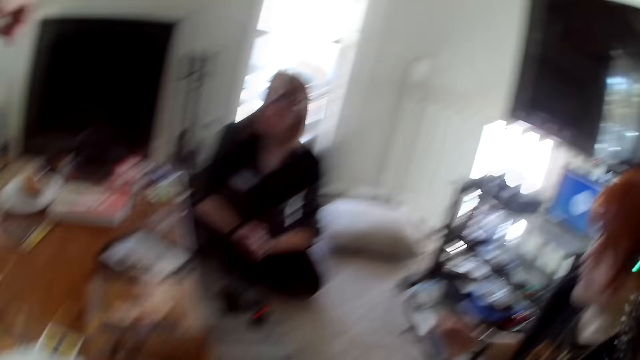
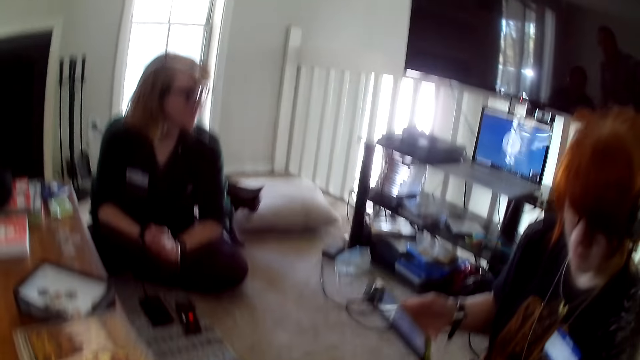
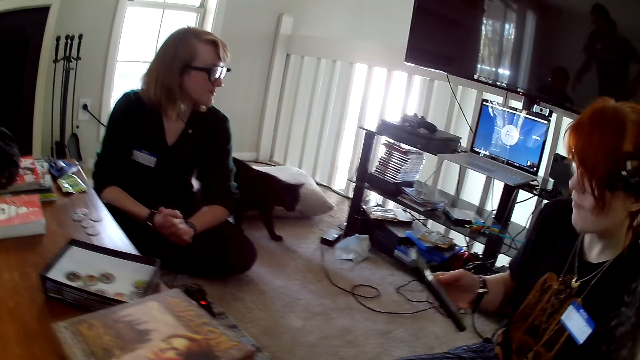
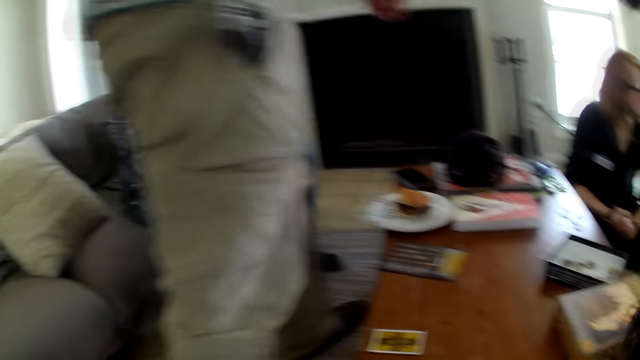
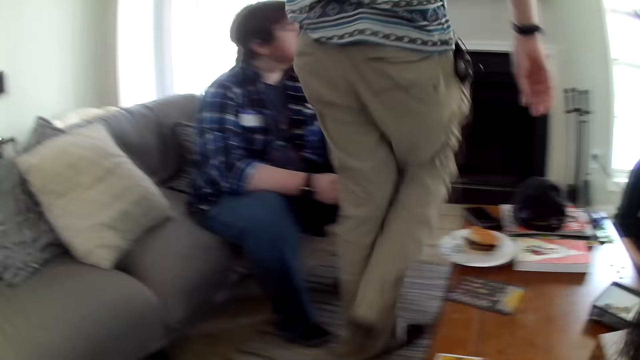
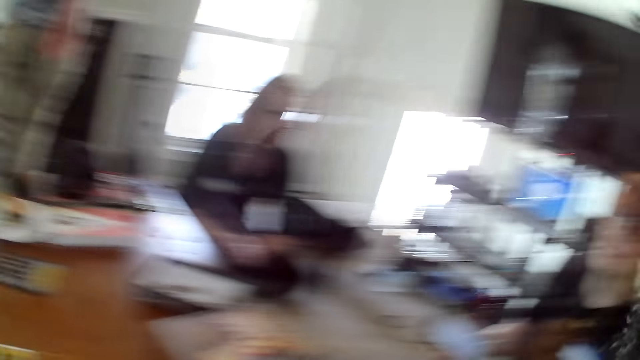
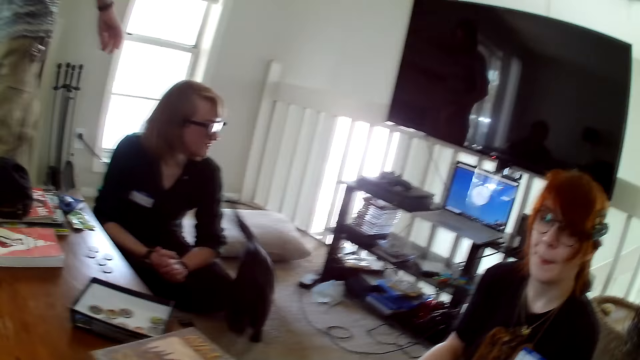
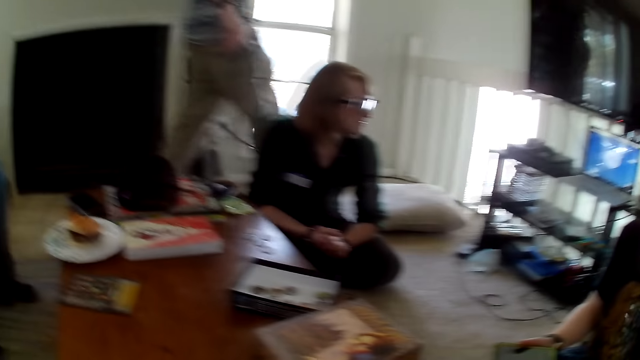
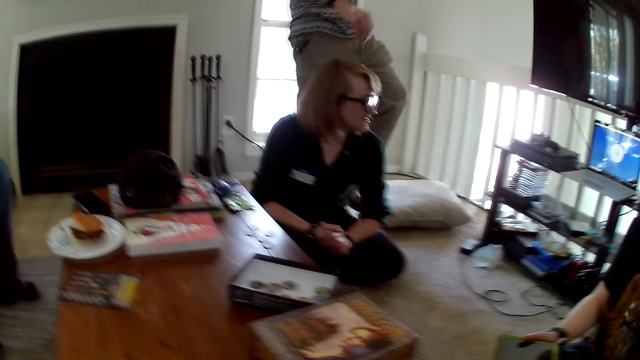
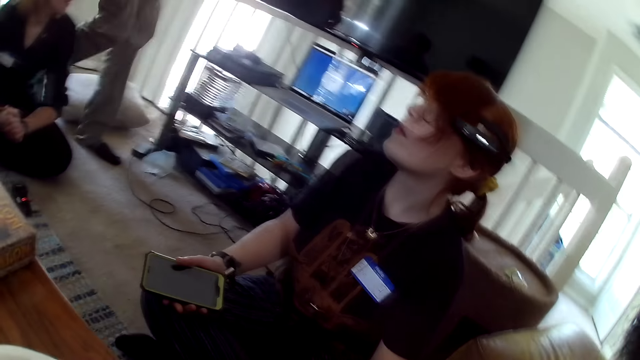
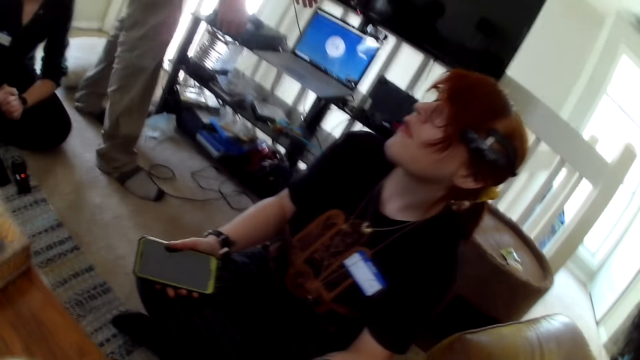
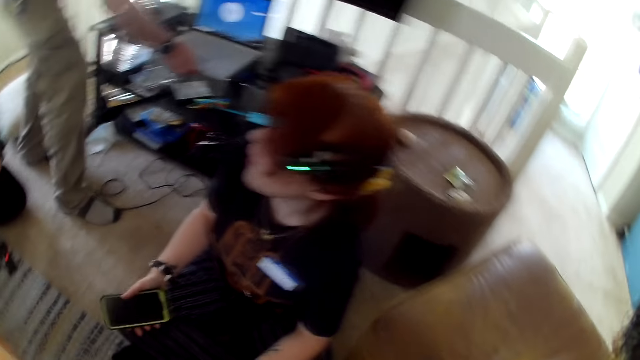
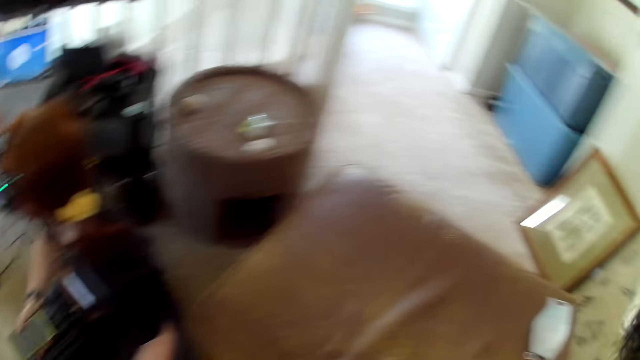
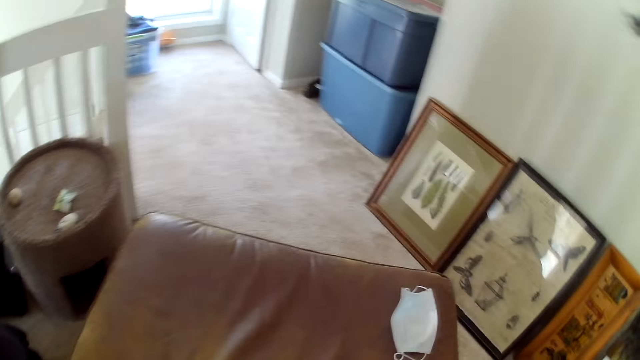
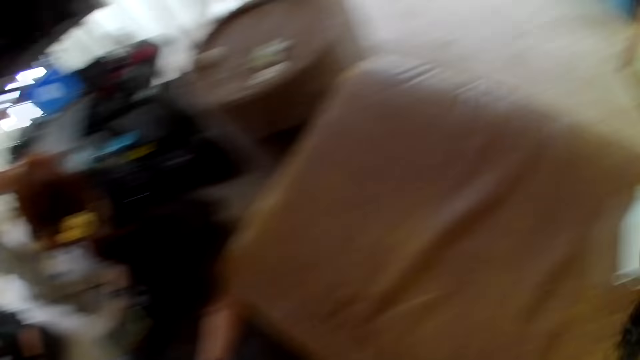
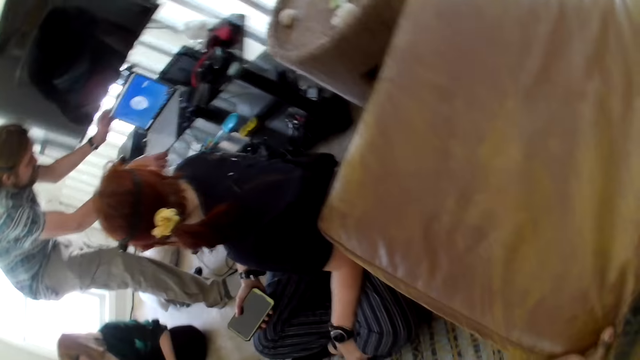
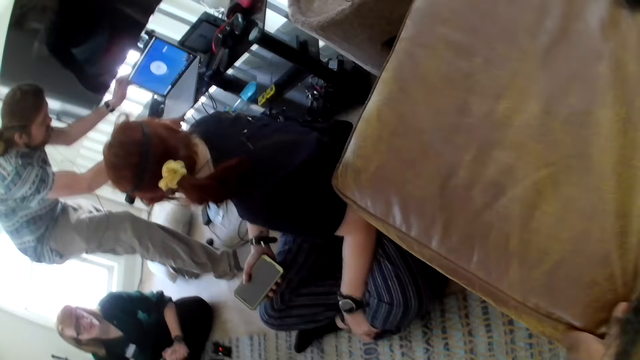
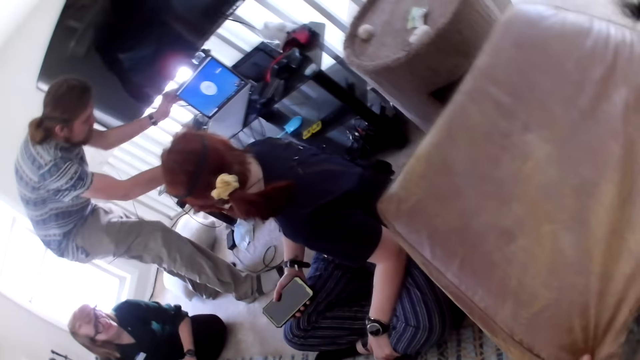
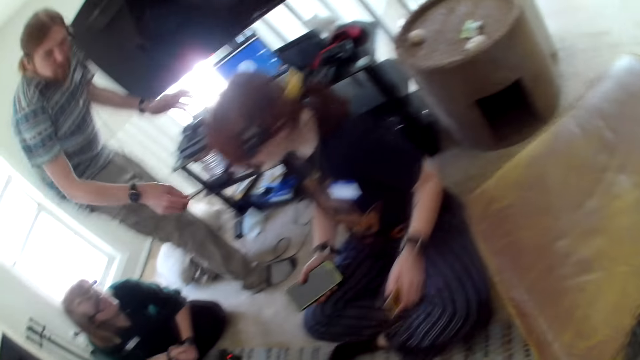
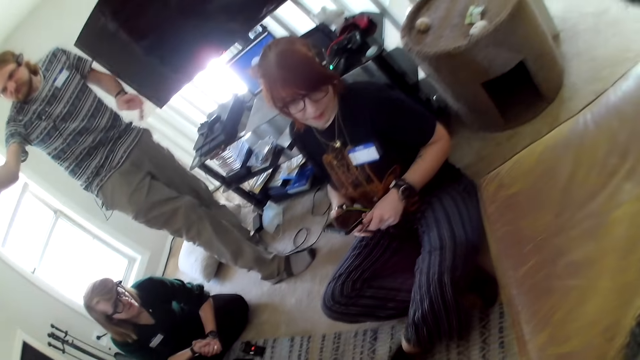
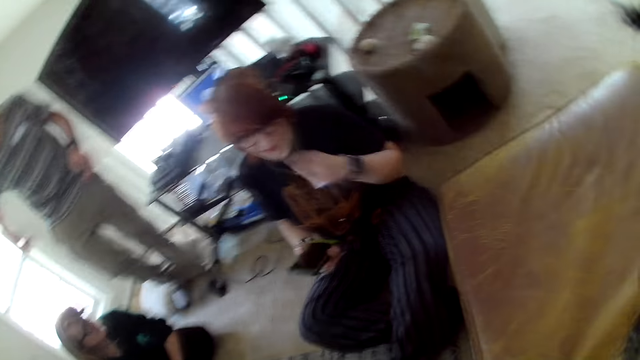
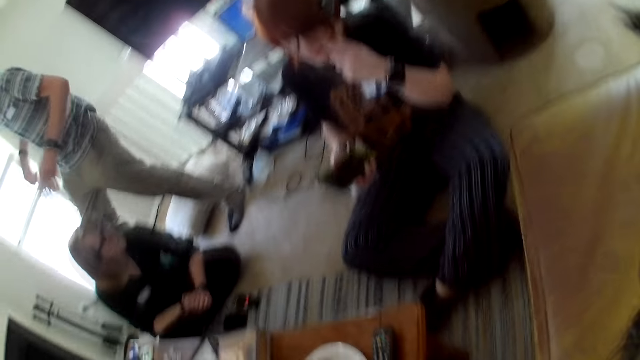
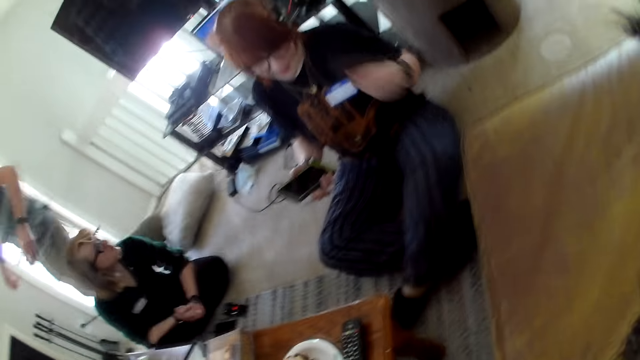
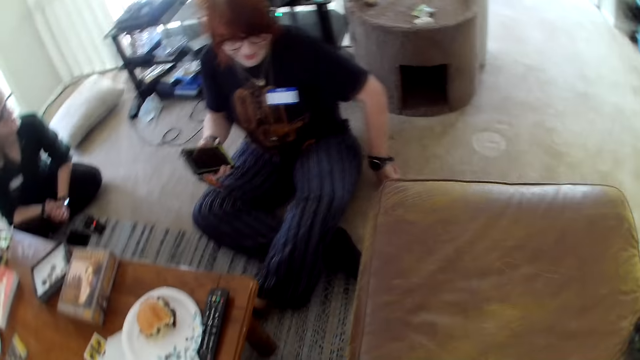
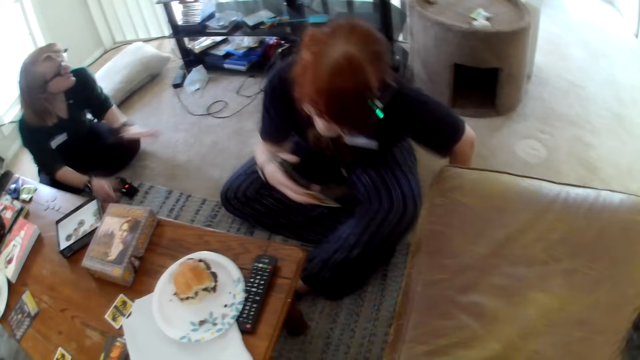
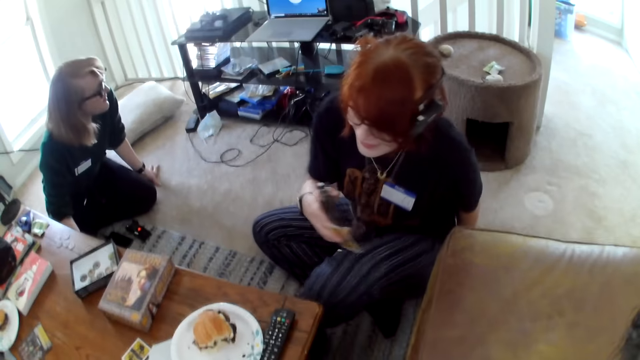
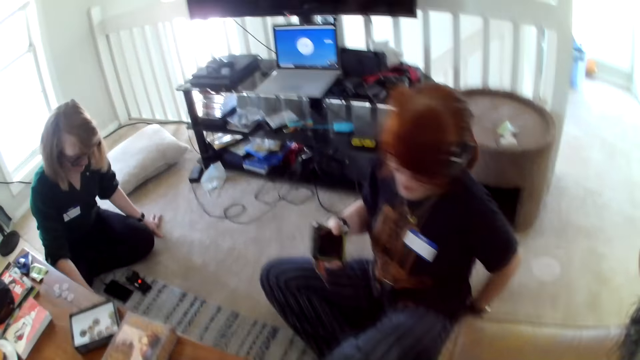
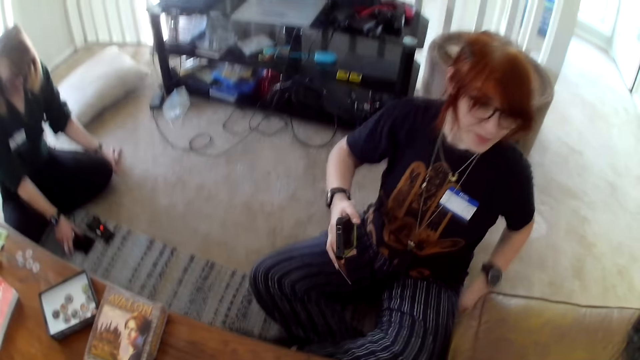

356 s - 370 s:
A man walks around the house. The man operates the laptop. The camera wearer looks around the house. The man walks around.

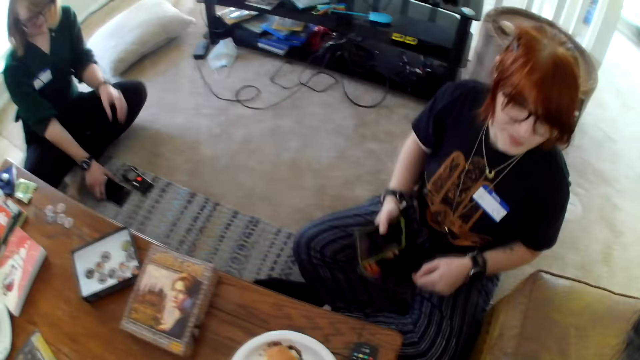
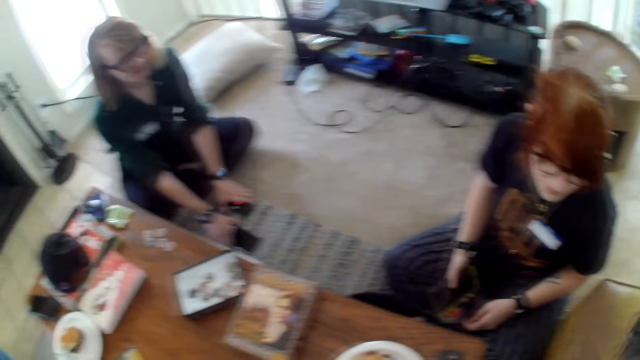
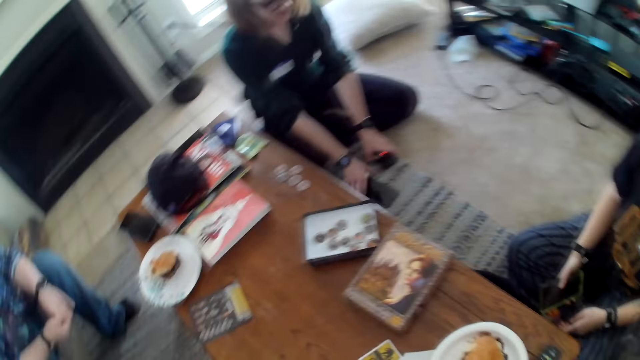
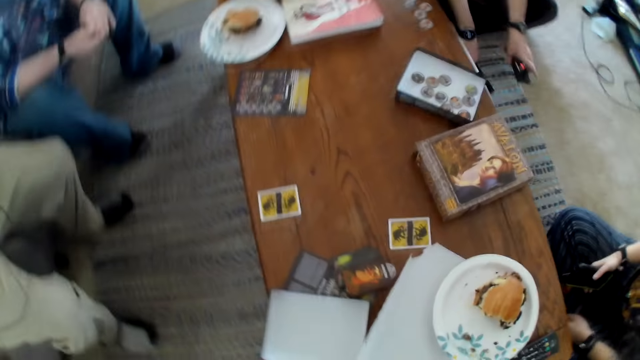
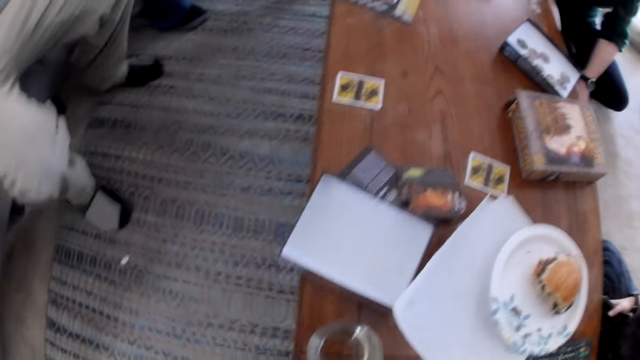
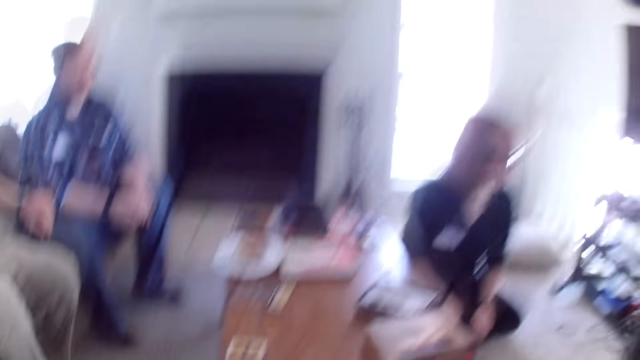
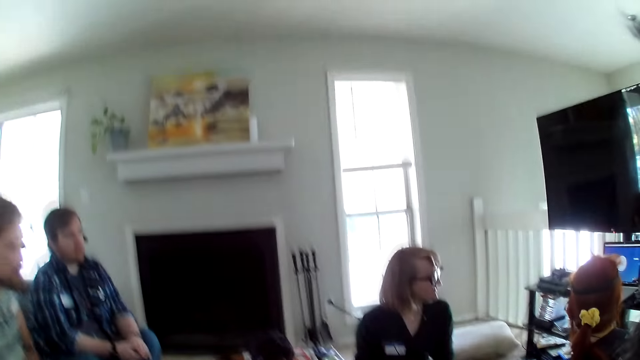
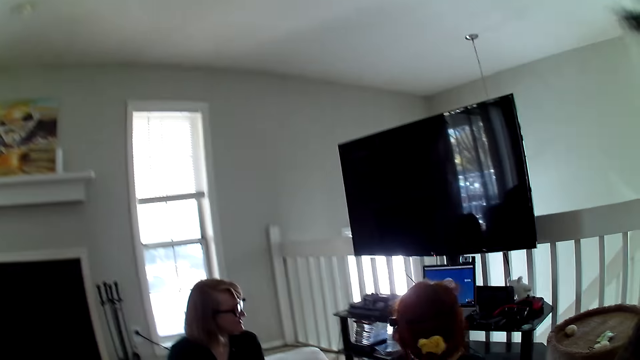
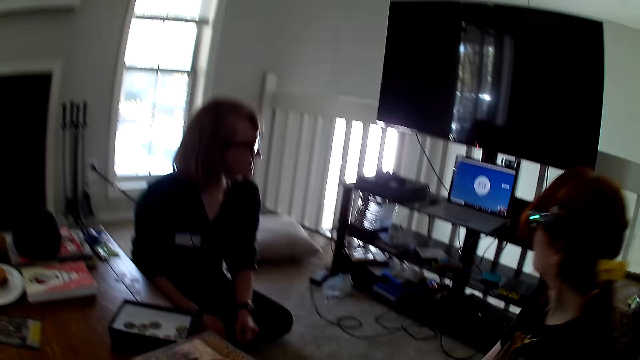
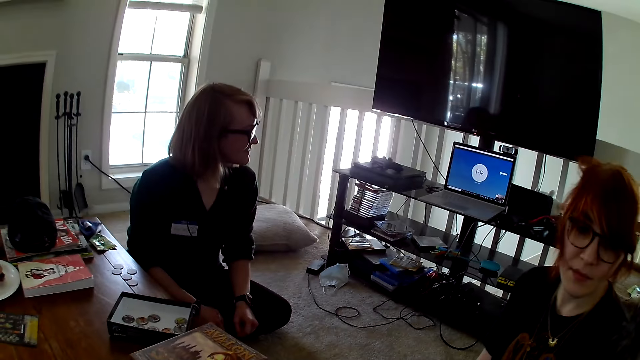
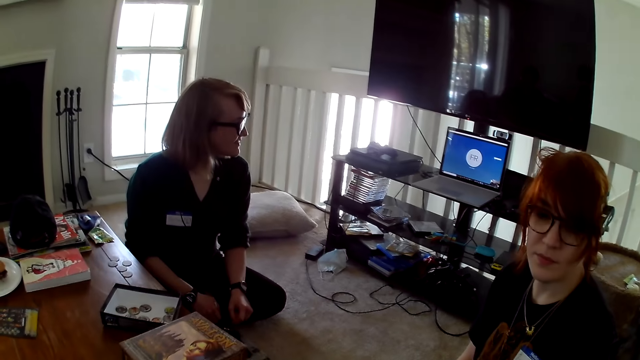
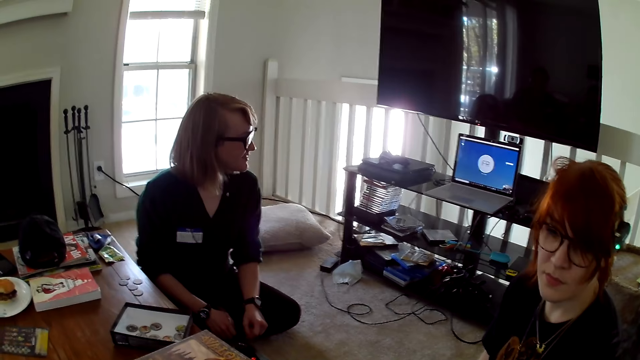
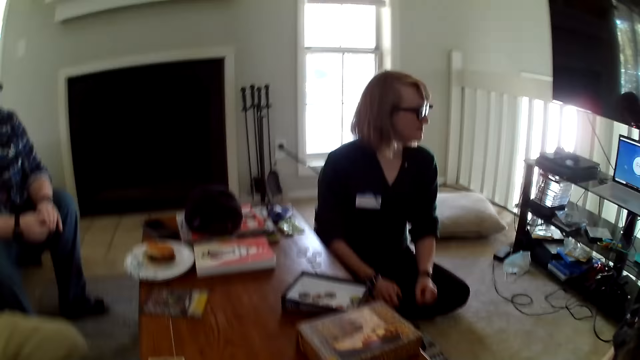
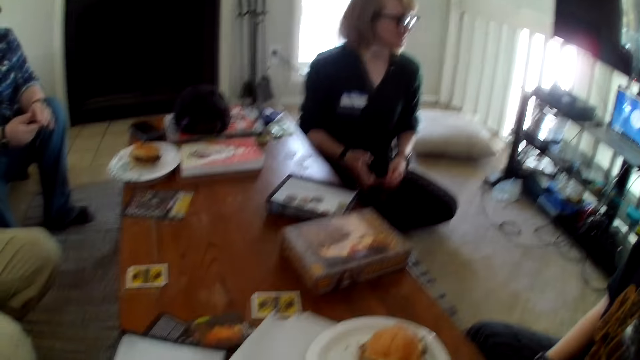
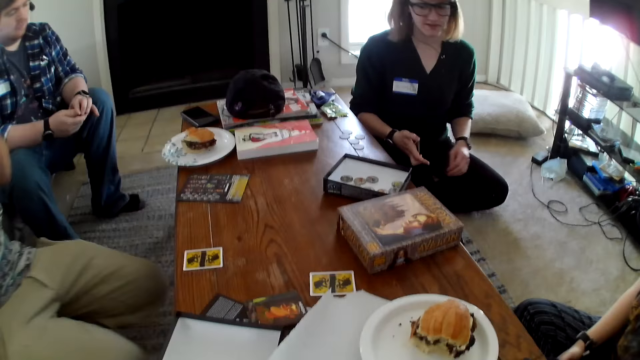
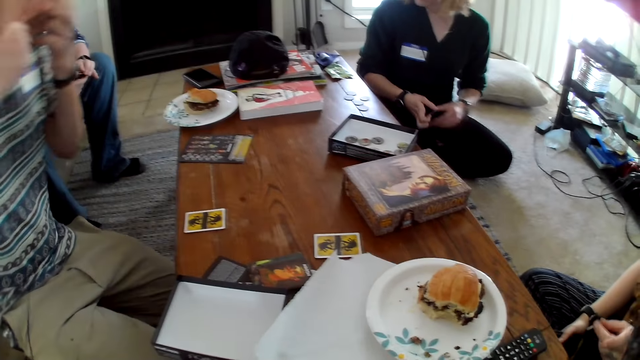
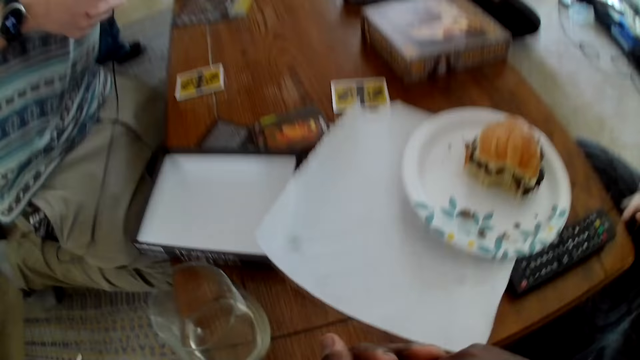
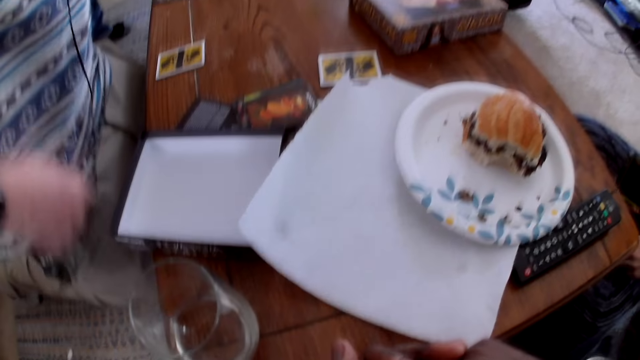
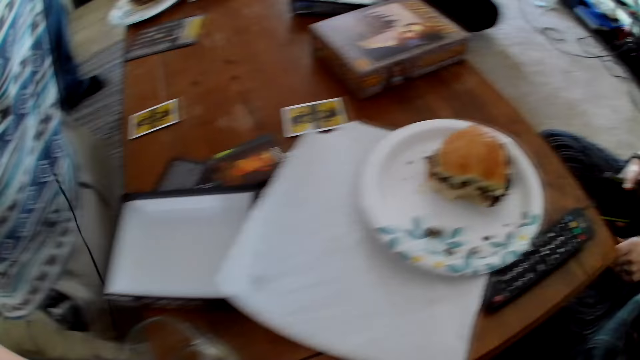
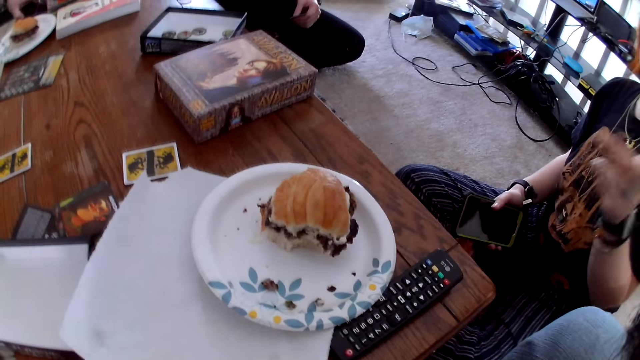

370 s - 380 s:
A woman moves the hand.
